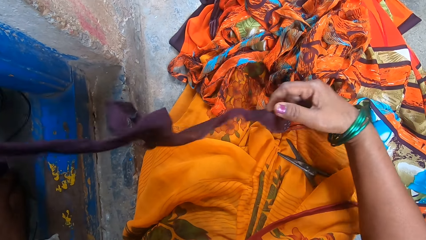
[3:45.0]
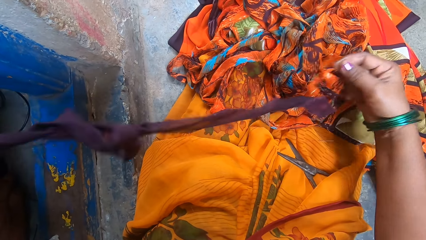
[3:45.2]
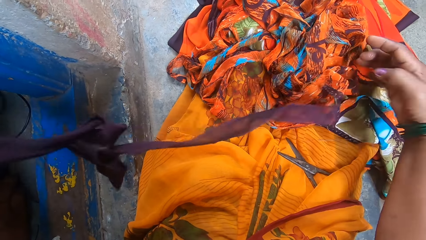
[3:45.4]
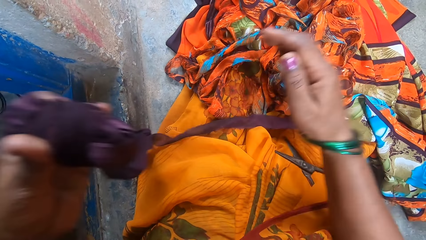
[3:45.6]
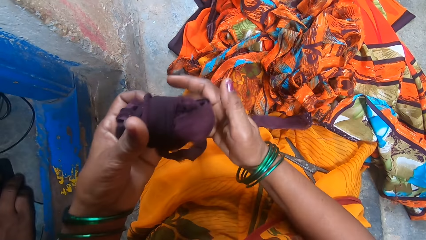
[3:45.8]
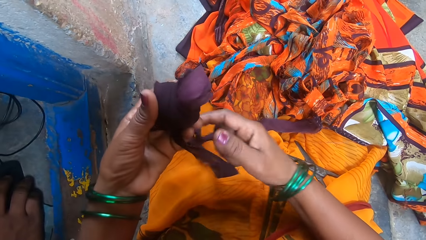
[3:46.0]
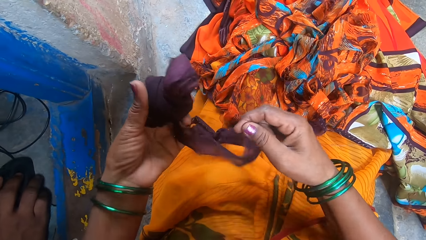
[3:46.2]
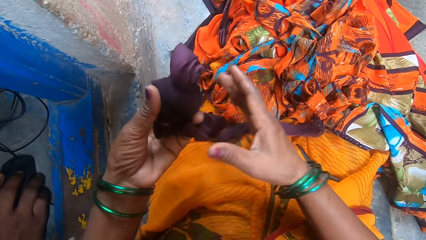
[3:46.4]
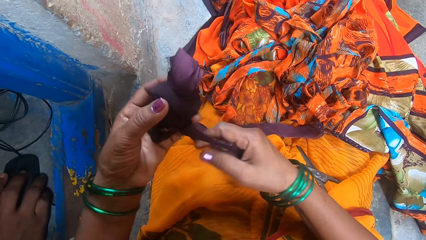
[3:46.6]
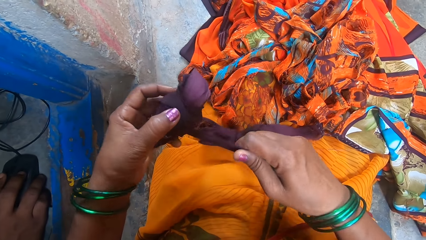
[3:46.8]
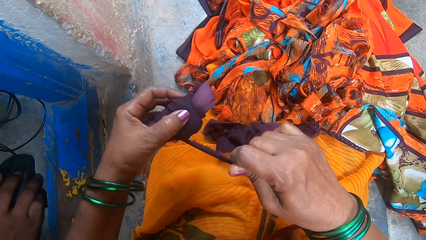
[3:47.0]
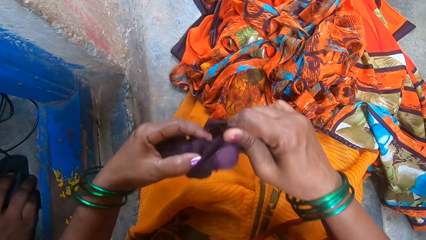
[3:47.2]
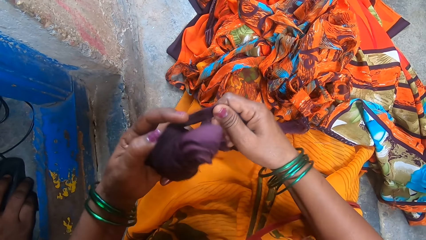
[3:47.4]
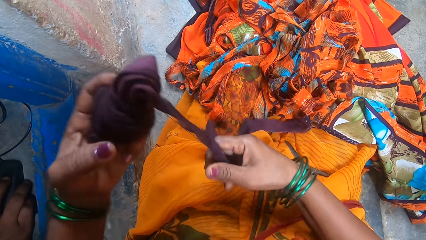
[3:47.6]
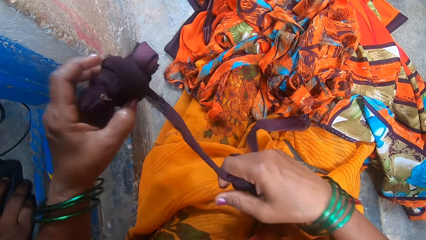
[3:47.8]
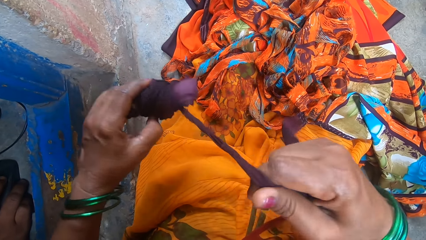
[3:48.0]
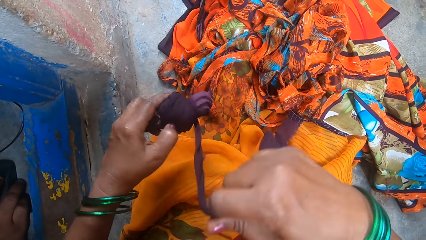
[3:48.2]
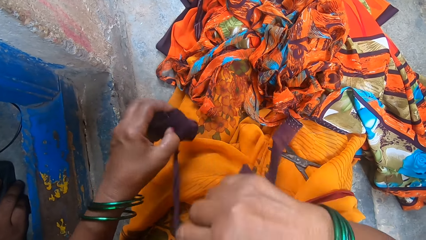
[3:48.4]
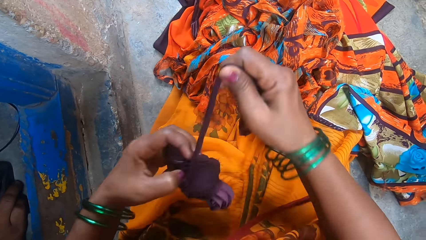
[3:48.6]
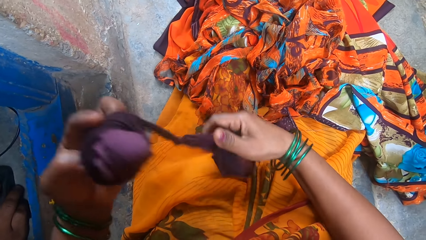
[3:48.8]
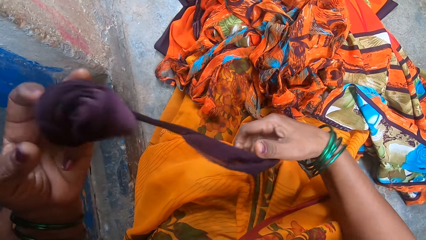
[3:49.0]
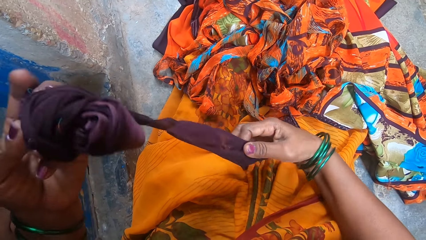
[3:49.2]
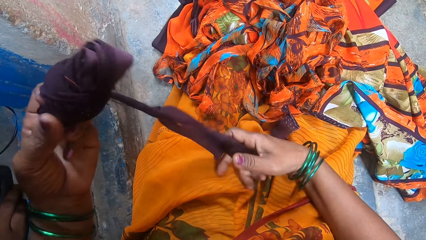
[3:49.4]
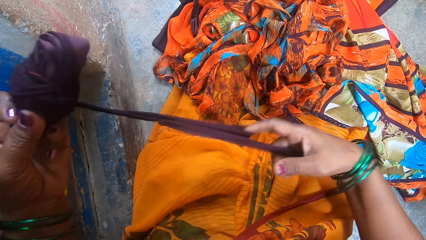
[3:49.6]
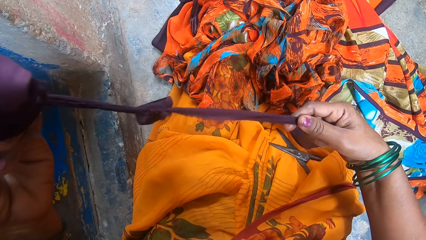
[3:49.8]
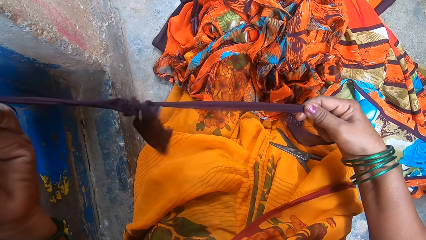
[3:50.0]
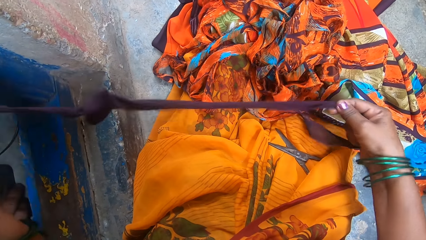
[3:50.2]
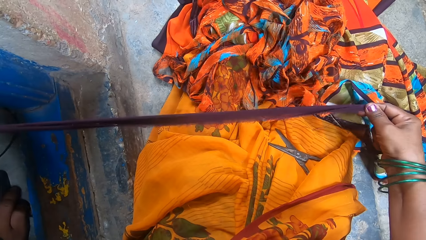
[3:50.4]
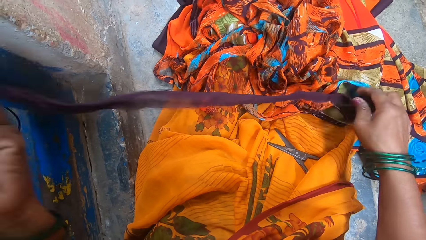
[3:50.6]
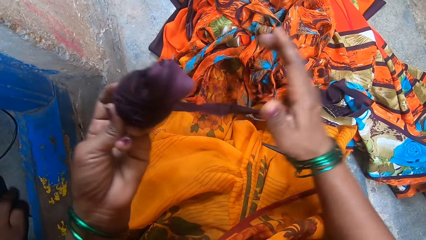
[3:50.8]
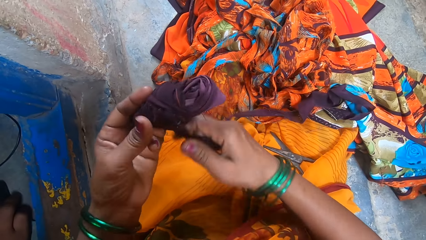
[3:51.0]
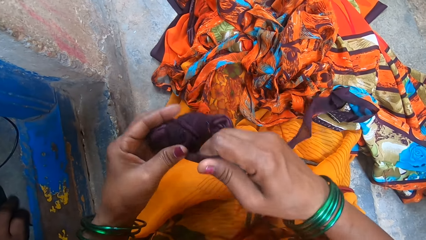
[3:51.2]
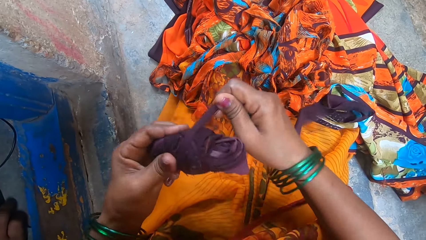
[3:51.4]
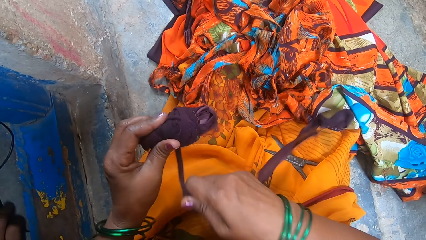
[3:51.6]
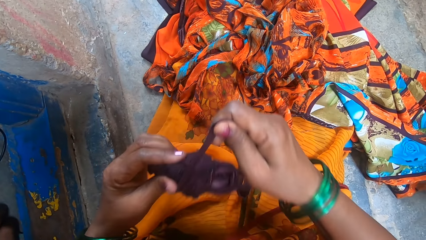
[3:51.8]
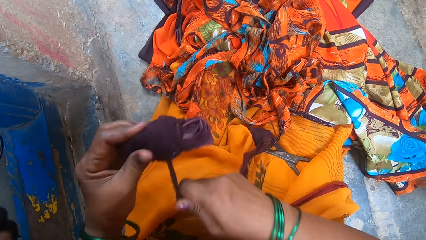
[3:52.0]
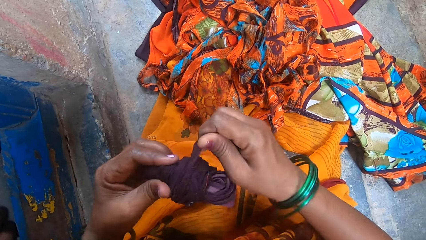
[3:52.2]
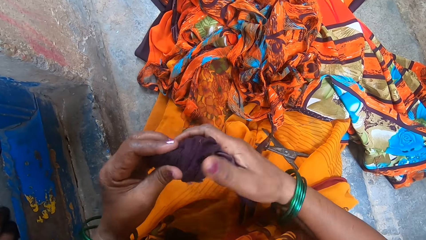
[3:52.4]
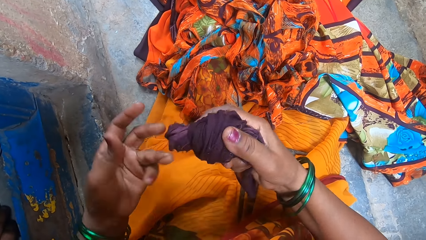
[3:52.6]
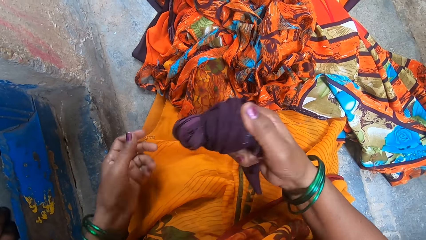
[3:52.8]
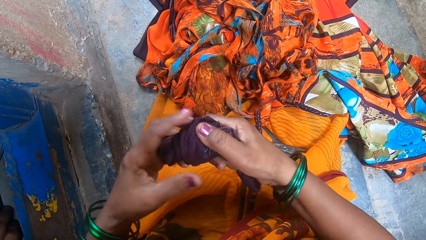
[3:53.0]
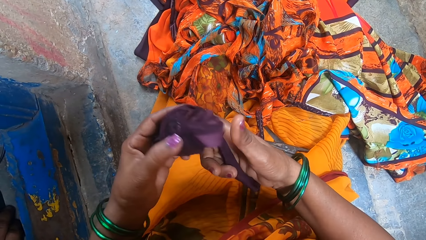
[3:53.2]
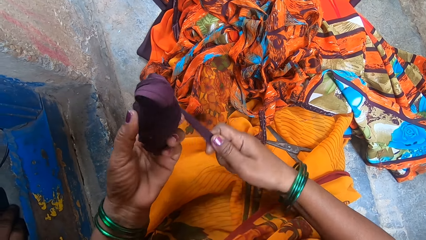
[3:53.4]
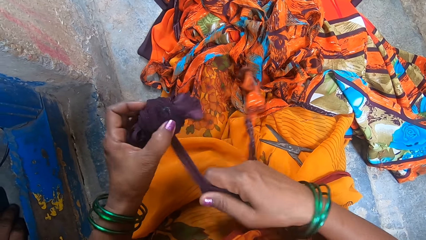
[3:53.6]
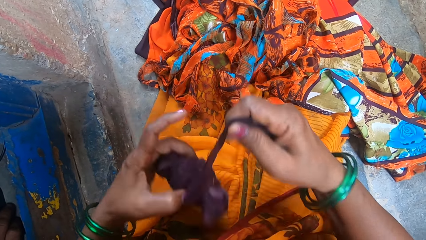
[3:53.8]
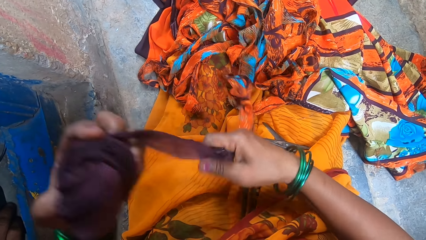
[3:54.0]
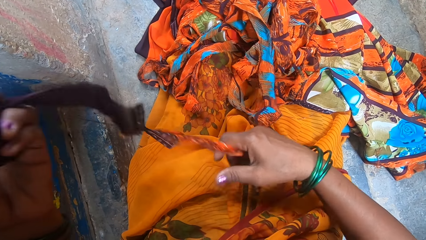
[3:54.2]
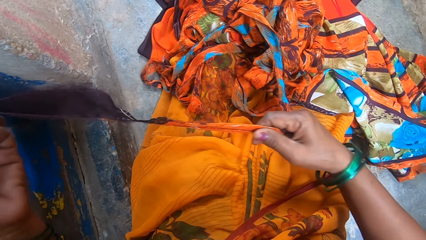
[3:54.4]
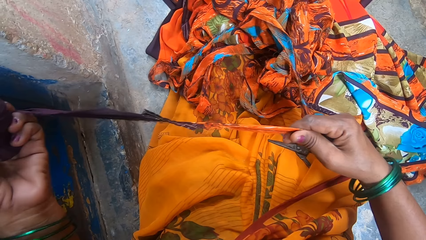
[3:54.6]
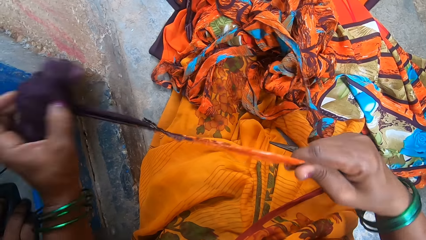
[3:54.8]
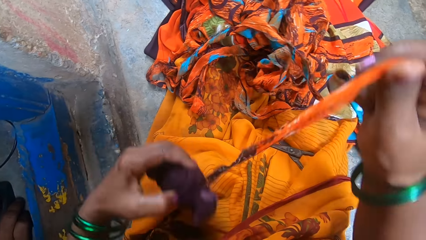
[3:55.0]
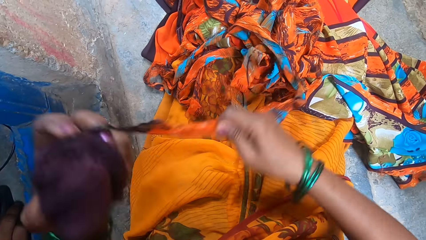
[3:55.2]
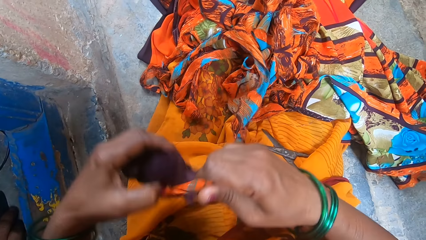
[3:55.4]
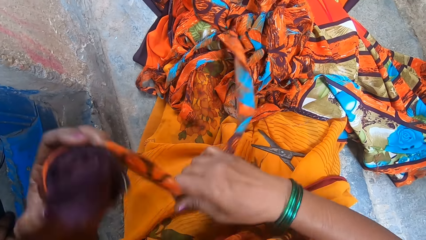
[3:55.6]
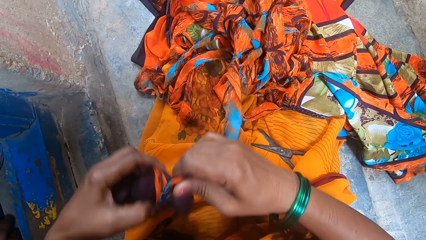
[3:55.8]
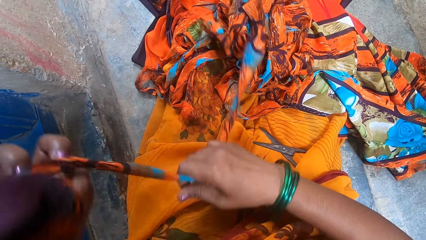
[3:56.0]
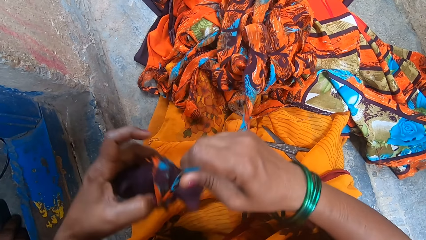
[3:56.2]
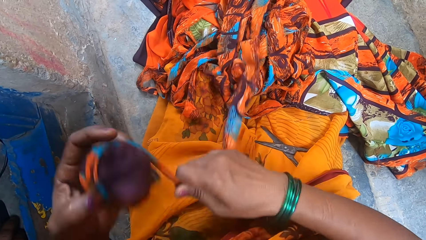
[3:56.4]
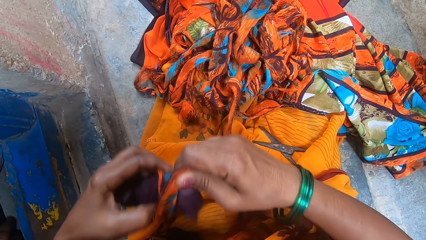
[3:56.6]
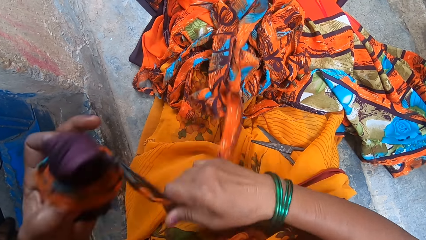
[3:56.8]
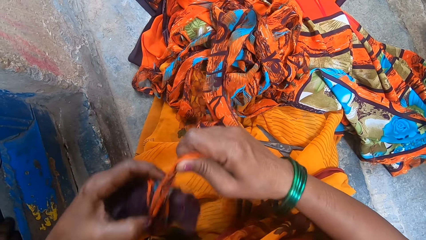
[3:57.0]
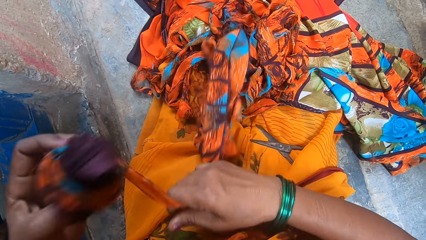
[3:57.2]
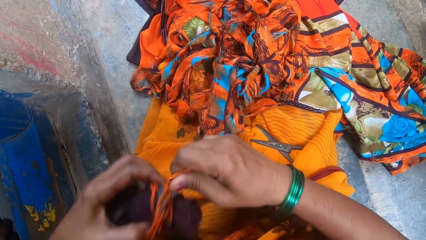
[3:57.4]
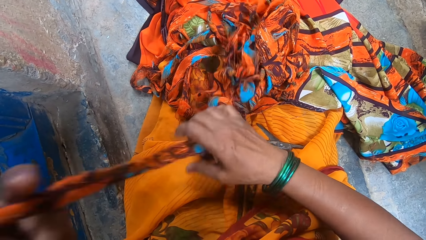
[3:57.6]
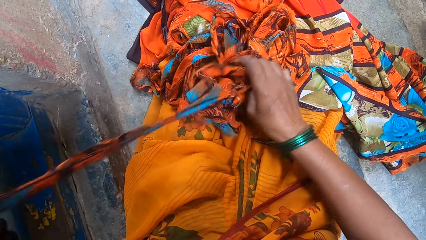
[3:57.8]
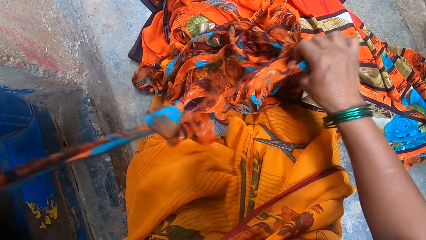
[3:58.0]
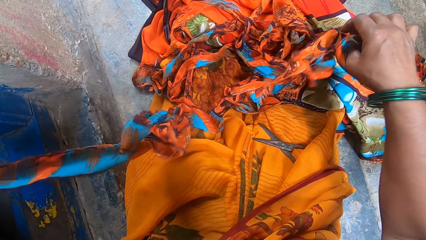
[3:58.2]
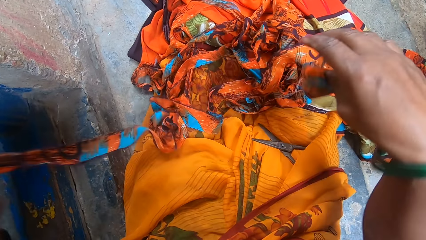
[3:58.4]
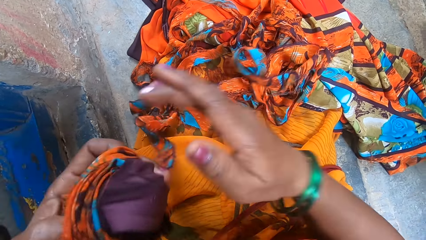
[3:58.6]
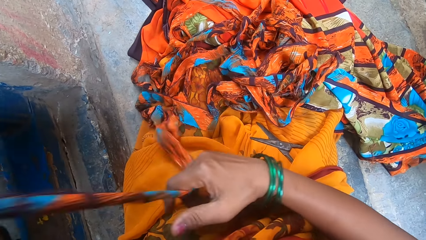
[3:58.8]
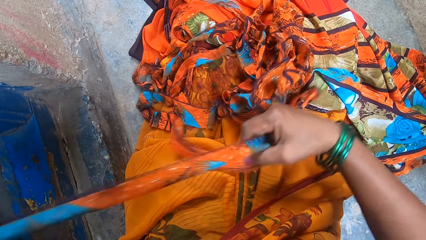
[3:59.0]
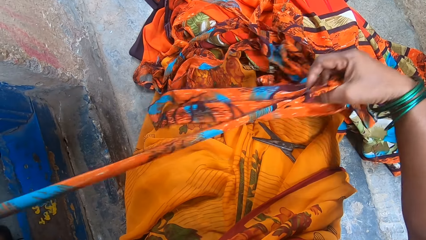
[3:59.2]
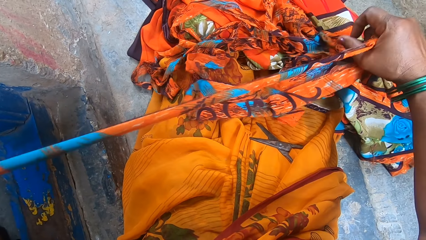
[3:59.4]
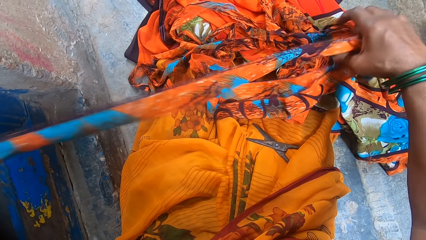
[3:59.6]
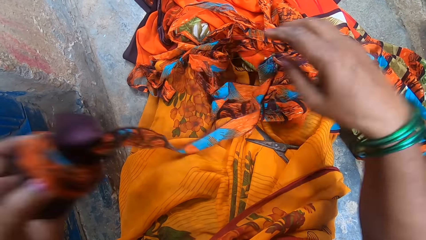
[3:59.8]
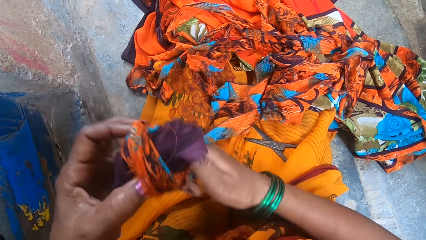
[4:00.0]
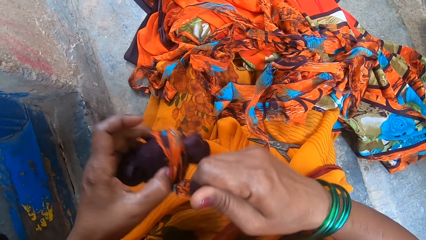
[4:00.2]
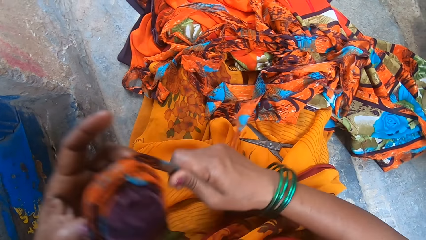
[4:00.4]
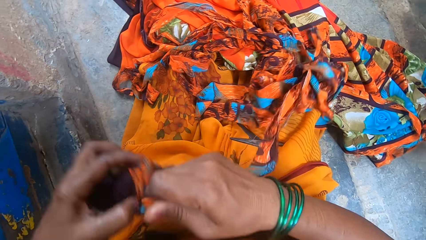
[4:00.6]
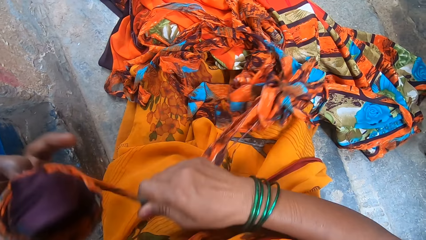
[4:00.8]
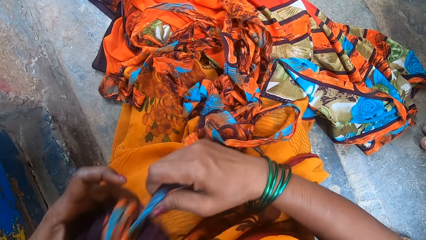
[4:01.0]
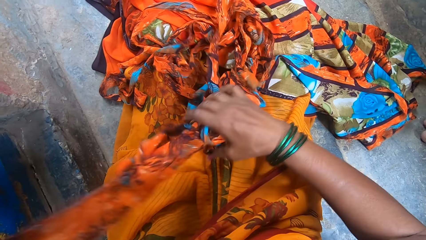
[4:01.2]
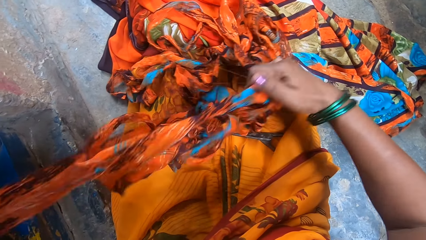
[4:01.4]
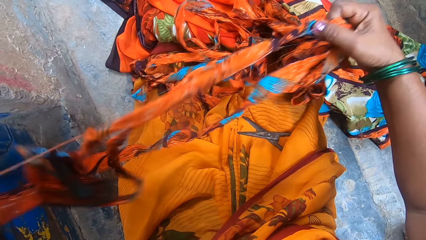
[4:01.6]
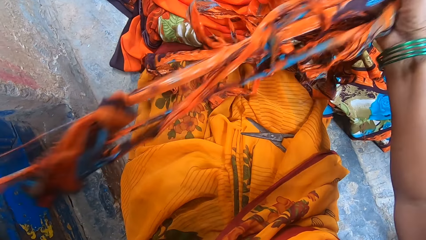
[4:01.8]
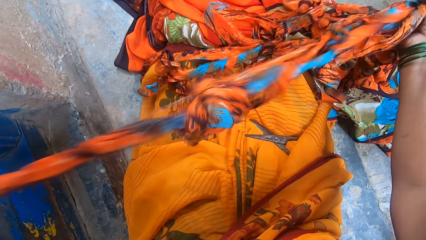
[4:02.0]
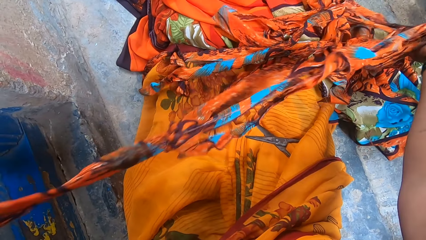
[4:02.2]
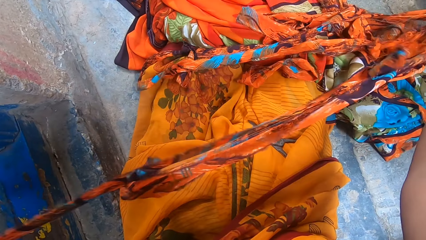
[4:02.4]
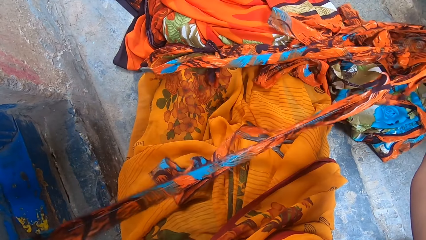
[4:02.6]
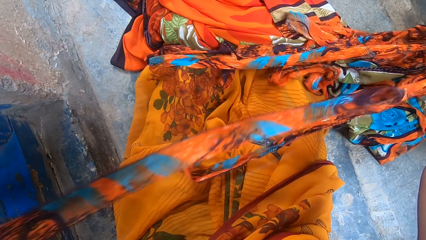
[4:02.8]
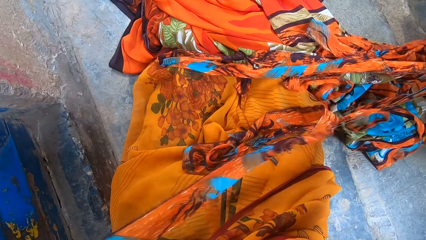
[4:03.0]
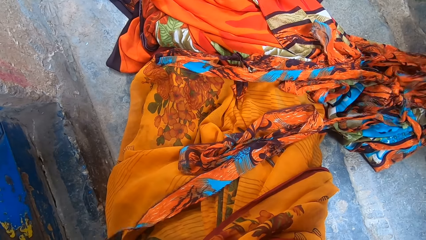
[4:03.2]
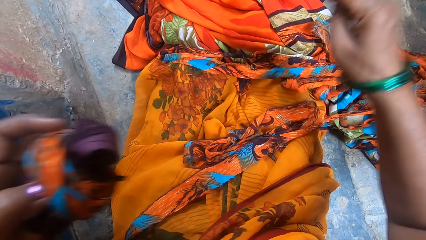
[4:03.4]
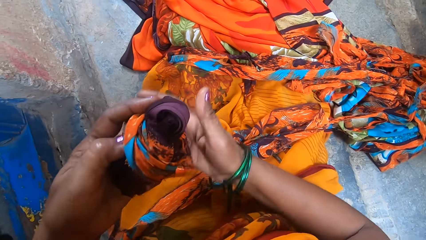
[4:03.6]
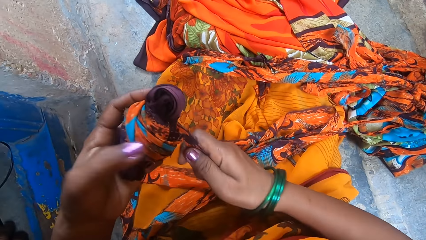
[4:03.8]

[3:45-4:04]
The camera wearer rolls the piece. They stretch the piece. They pass the piece of cloth to the right hand. They pass the piece of cloth to the left hand. They roll the piece of cloth. They stretch the piece. They roll the piece. They stretch the piece. They roll the piece. They stretch the piece.
